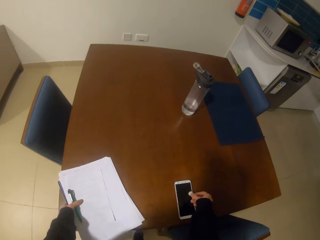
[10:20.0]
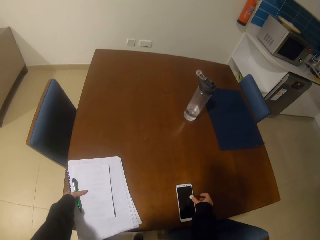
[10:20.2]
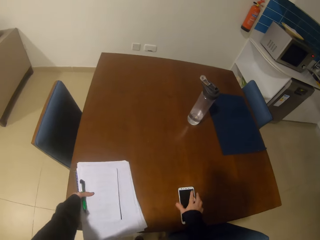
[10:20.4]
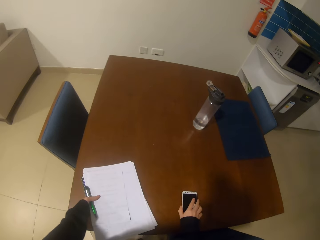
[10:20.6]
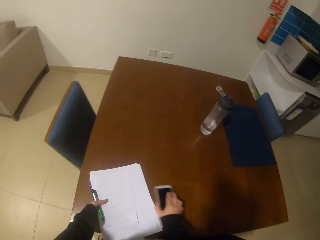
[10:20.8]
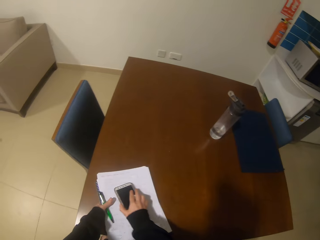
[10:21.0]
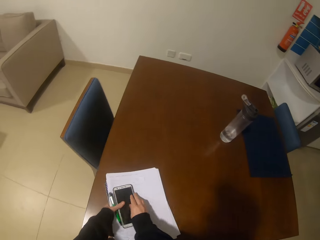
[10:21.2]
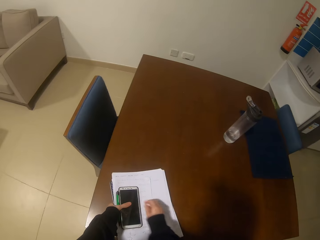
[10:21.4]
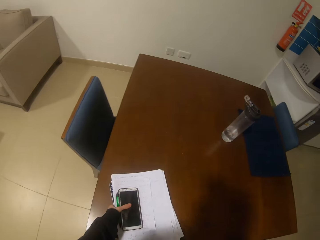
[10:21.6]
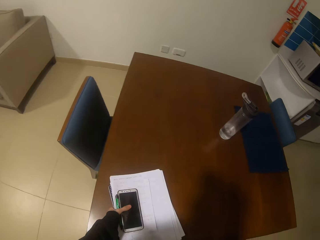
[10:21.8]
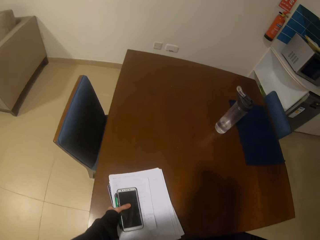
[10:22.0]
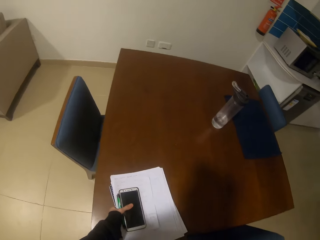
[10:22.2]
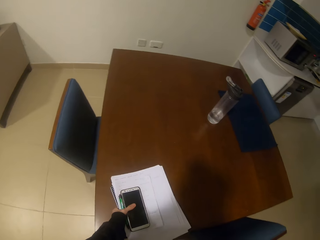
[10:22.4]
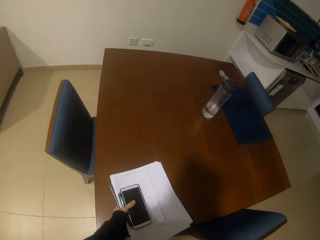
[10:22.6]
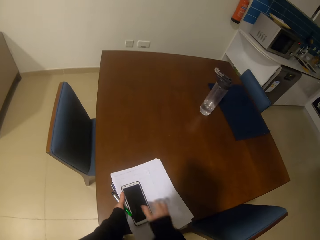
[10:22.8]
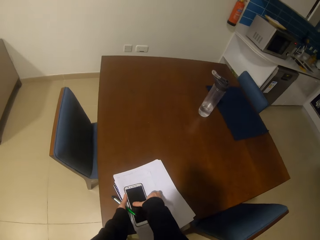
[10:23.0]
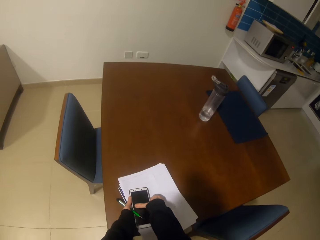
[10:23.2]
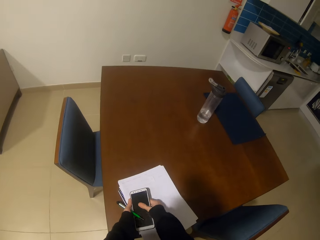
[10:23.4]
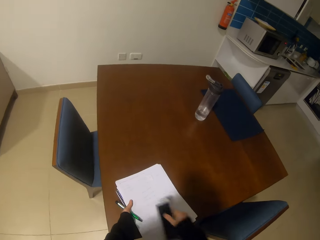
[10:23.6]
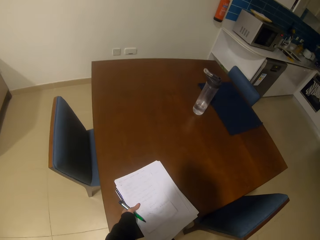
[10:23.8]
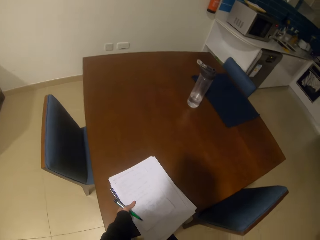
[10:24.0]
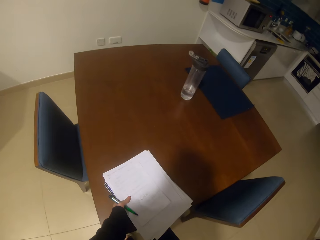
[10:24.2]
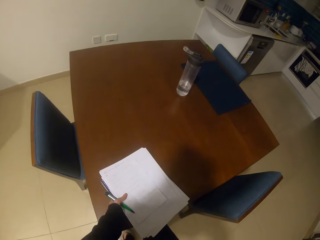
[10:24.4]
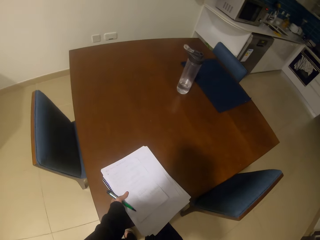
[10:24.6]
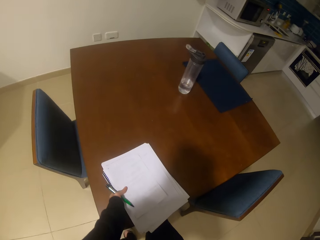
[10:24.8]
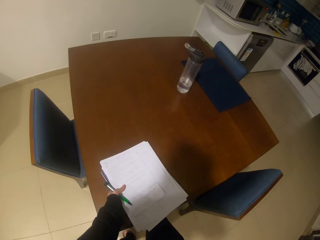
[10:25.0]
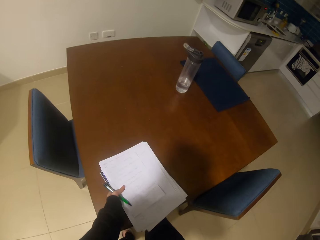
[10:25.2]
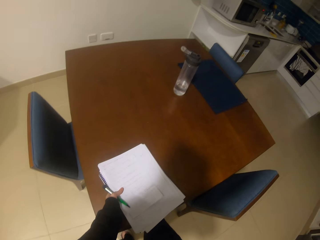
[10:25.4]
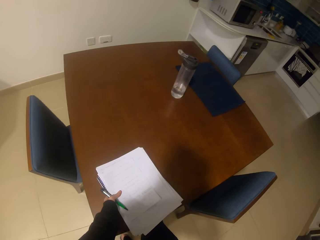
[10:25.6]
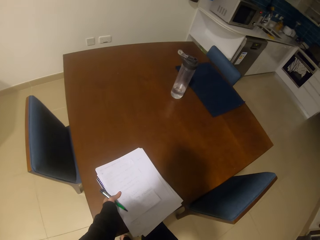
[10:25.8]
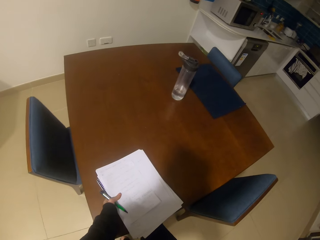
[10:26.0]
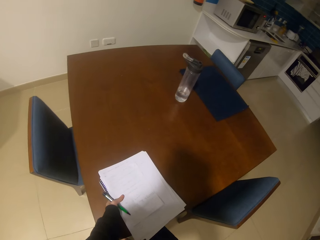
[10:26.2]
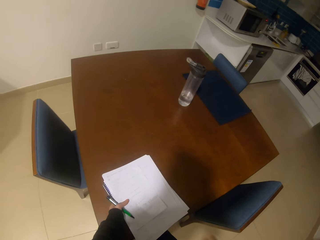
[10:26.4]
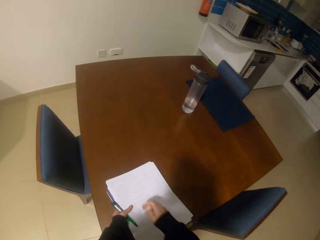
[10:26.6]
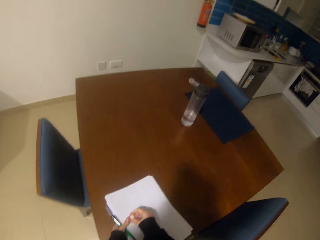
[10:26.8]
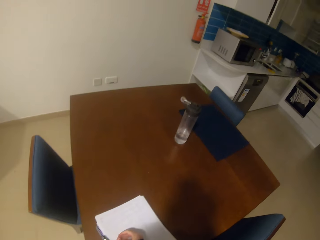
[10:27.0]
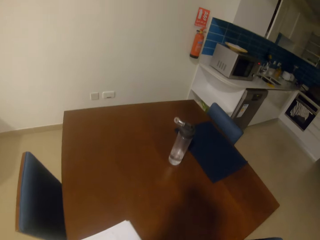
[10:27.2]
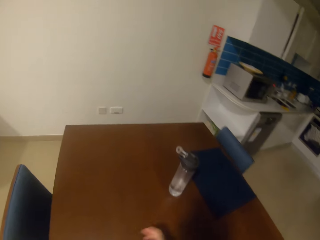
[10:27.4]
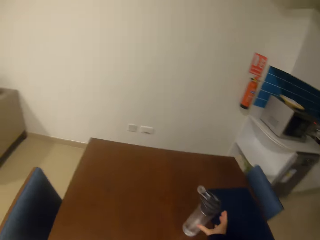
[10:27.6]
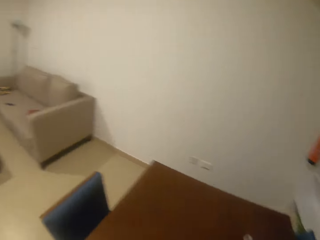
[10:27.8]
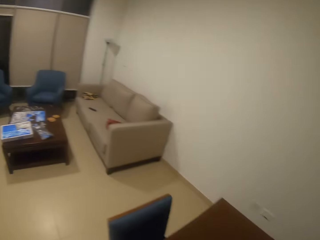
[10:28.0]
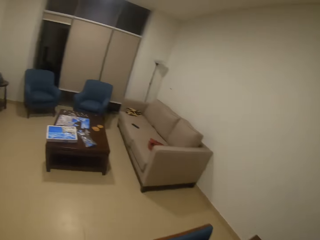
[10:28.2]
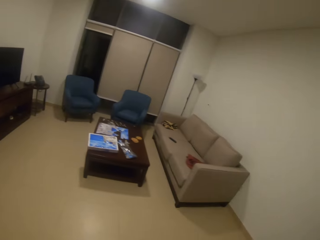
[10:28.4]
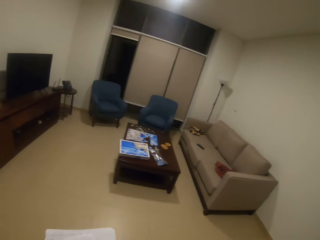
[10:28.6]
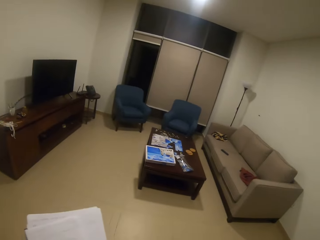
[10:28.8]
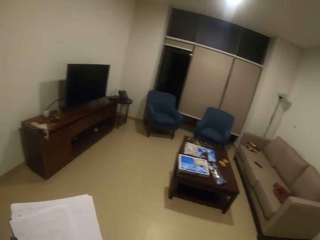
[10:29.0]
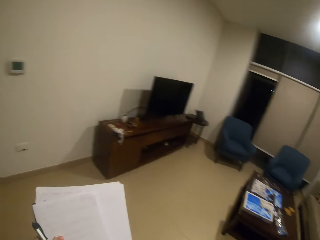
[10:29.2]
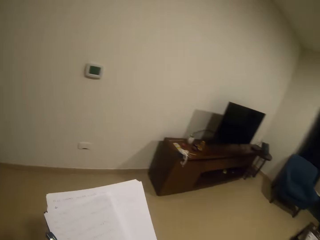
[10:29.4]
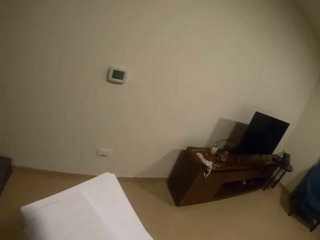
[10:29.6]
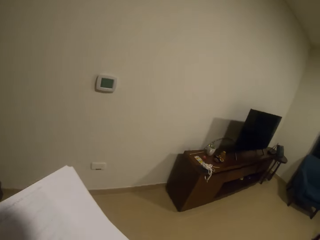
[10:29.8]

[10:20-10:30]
The camera wearer picks up the phone from the table. They place the phone on the books, pick up the phone from the book, and walk around the house.

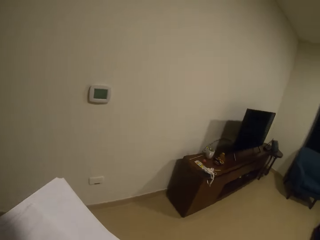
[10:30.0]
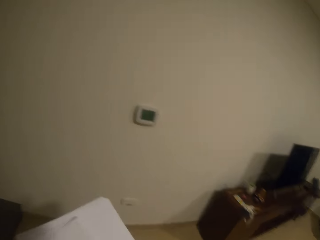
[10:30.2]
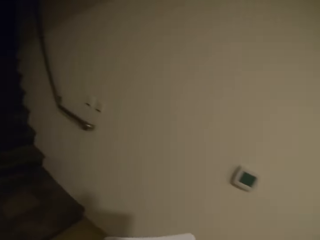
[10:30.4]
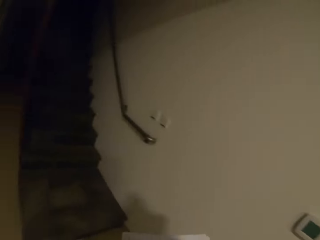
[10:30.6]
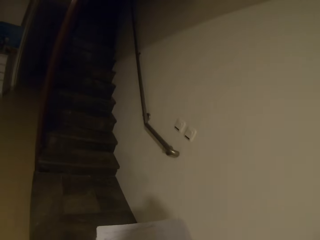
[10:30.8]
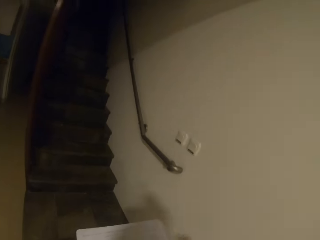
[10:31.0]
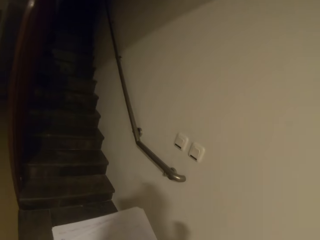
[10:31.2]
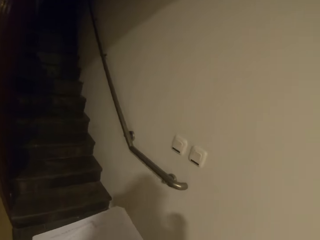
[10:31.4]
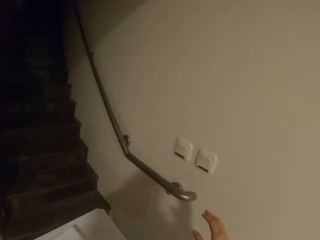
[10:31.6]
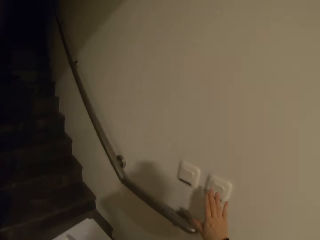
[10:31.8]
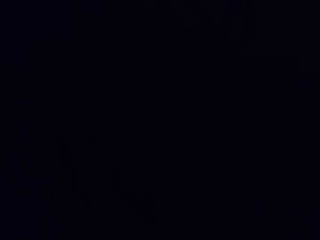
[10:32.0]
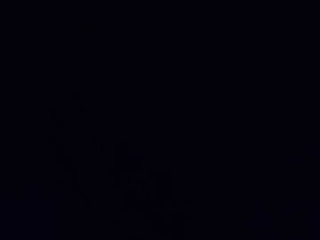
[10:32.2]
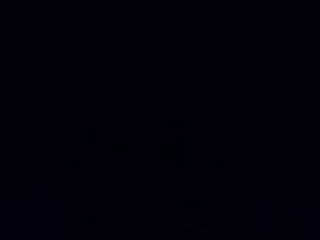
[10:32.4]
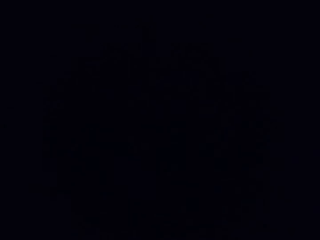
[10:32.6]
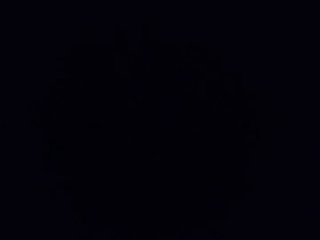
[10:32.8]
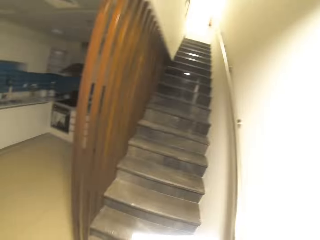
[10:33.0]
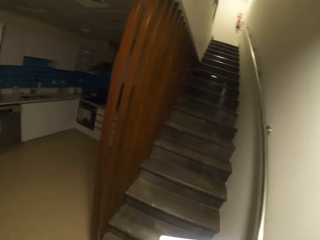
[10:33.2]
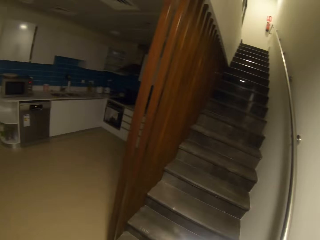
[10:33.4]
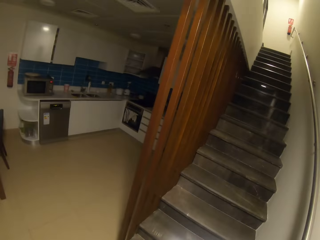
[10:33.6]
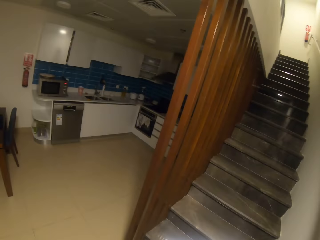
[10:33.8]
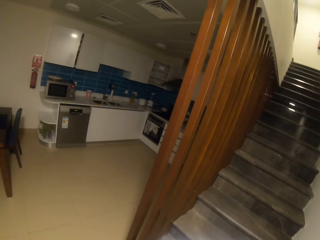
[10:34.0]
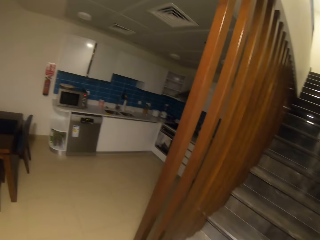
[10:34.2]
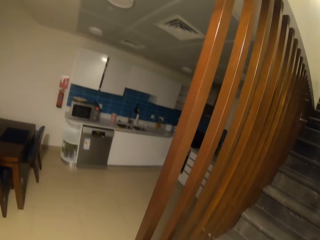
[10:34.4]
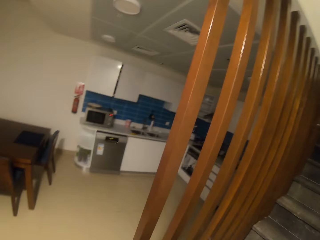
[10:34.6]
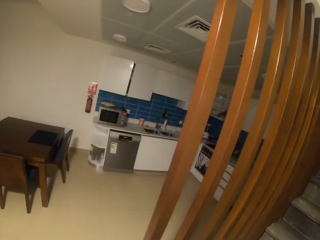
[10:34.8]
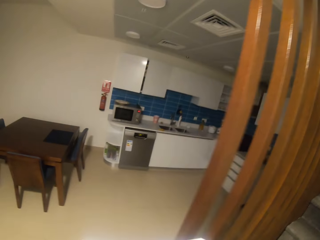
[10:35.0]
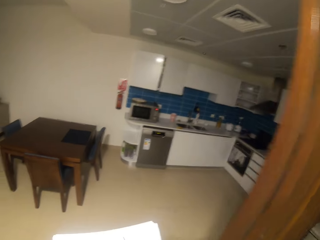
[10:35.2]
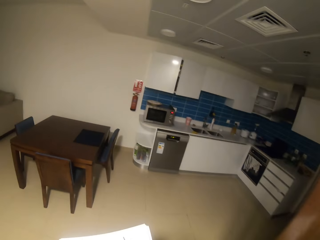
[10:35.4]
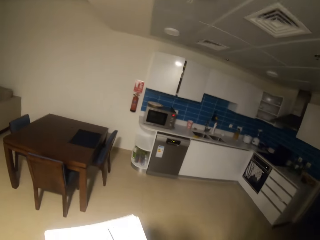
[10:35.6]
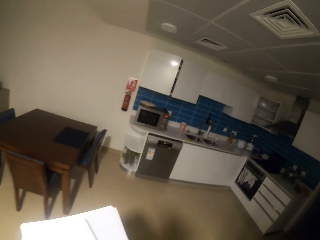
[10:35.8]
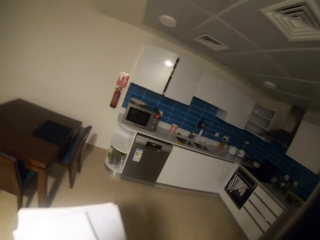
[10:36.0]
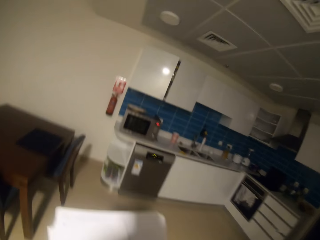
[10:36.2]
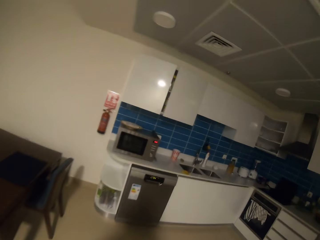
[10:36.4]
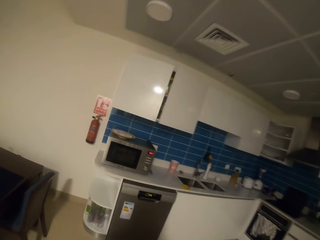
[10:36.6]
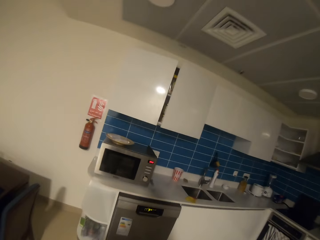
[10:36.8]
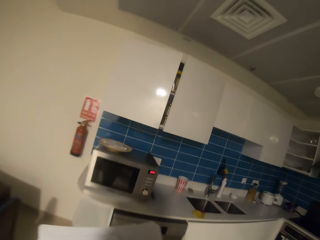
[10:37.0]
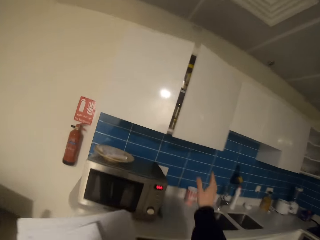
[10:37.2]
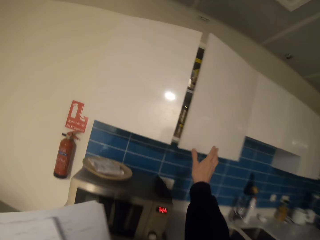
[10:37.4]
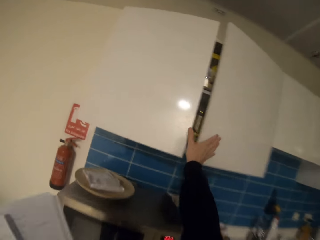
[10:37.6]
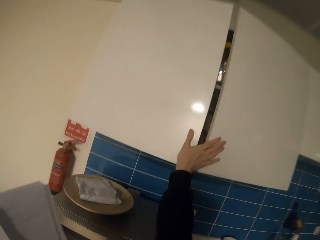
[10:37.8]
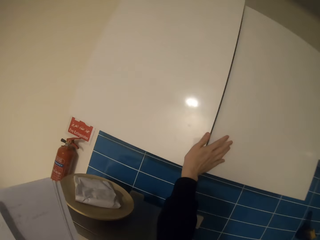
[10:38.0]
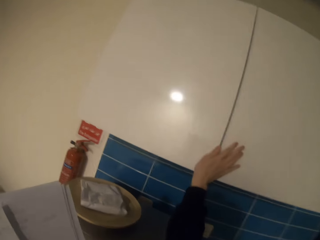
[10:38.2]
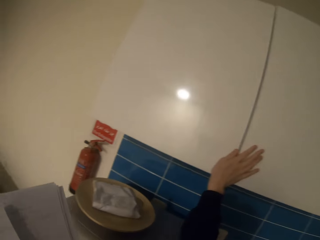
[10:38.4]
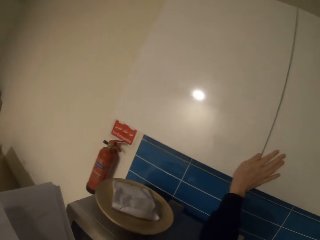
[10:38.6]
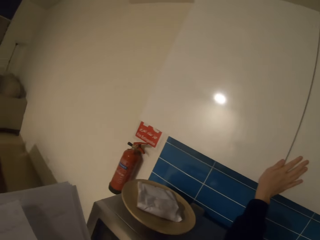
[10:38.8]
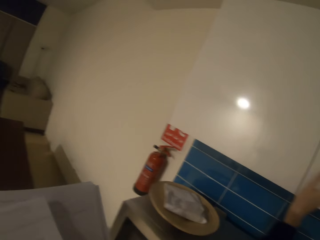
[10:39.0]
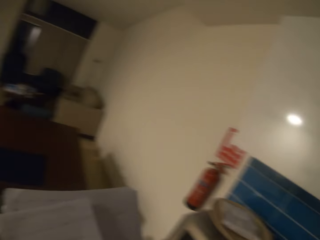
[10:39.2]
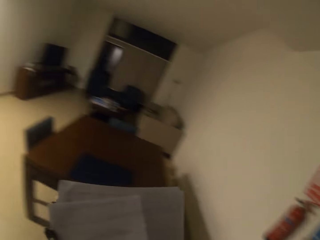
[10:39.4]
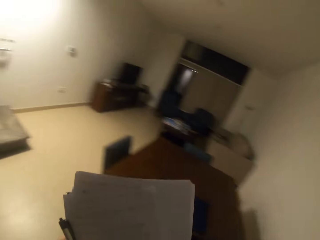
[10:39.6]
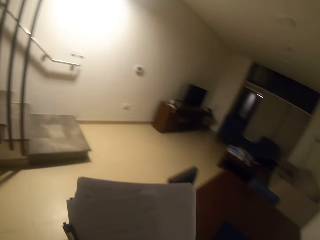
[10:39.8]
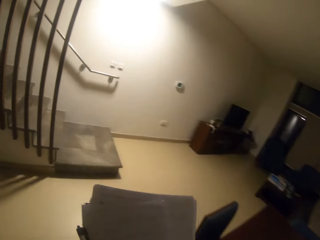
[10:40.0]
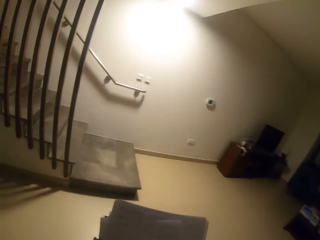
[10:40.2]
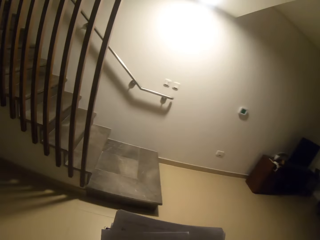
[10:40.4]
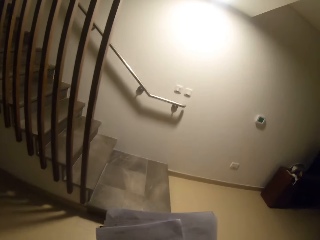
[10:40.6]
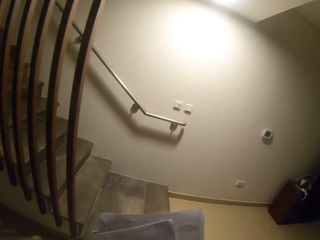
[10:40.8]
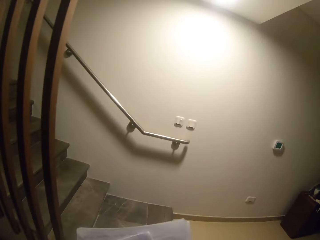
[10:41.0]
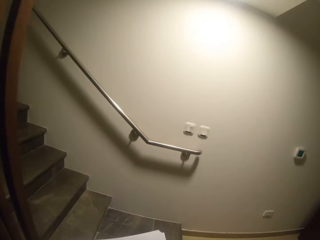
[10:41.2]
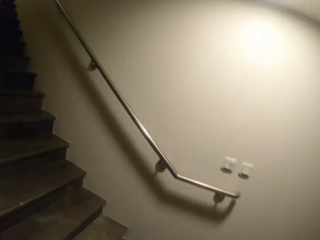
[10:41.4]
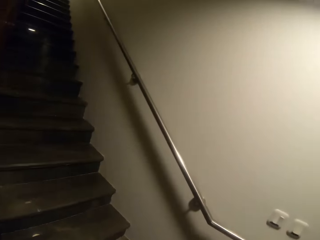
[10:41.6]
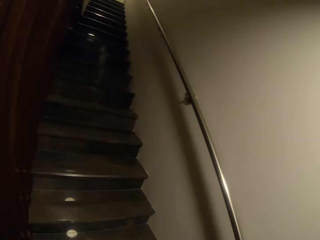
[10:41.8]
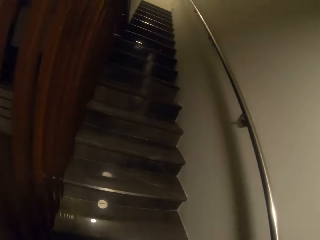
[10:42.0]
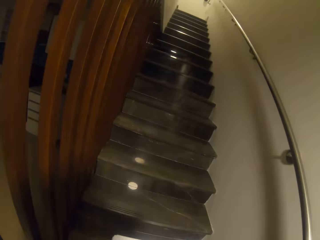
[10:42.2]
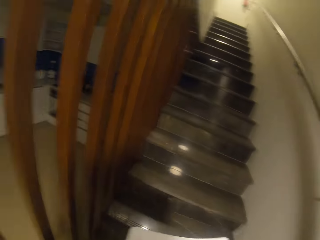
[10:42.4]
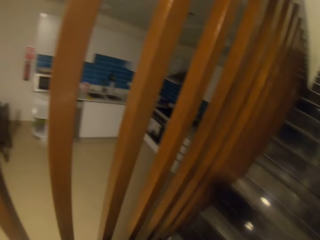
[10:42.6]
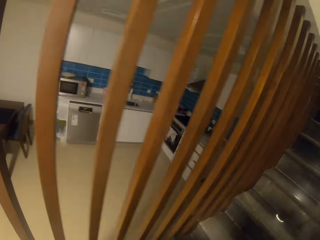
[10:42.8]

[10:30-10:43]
The camera wearer walks towards the stairs. They switch off the lights, switch on the lights, stare around the house, walk around the house, and walk towards the kitchen. They touch something and close the cabinet doors. They walk around the house and walk up the stairs.
